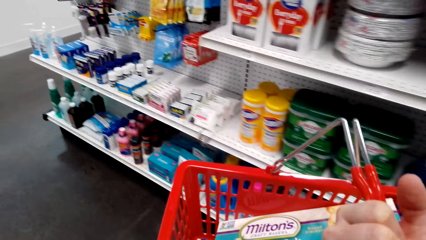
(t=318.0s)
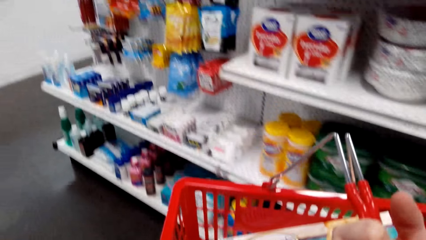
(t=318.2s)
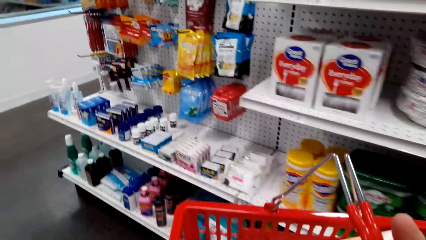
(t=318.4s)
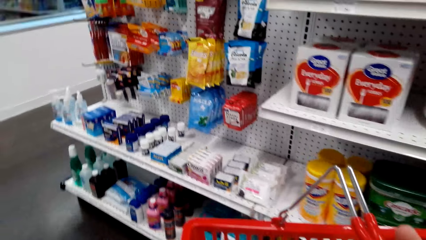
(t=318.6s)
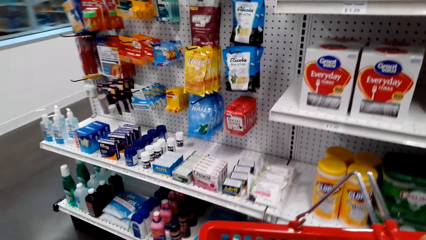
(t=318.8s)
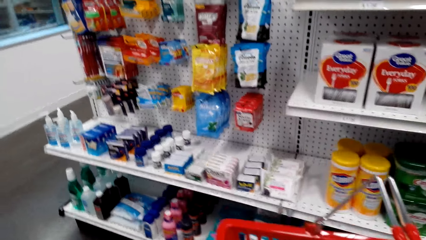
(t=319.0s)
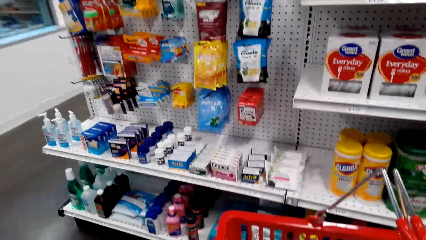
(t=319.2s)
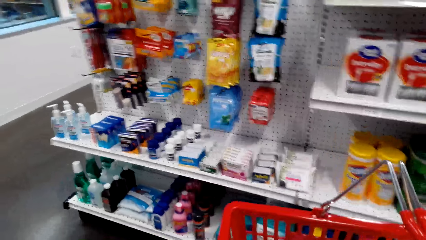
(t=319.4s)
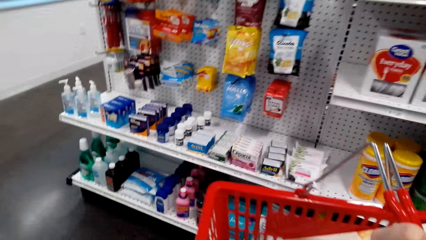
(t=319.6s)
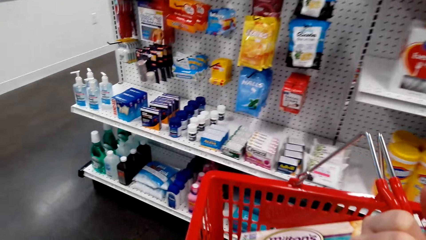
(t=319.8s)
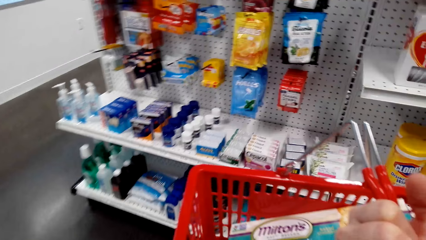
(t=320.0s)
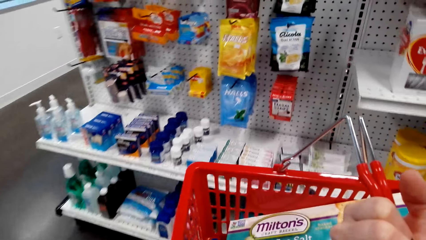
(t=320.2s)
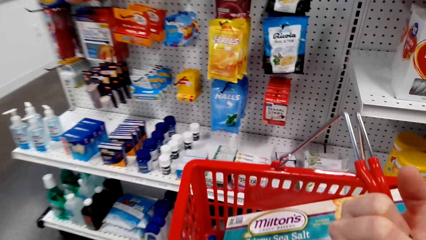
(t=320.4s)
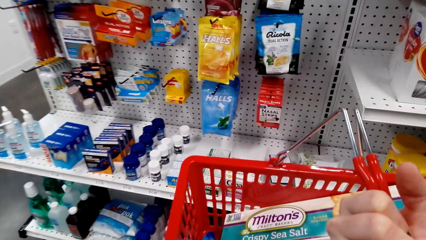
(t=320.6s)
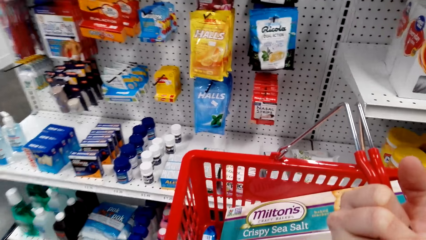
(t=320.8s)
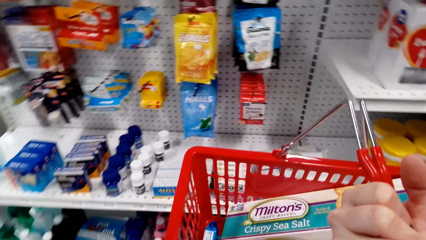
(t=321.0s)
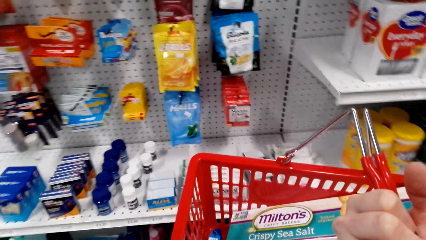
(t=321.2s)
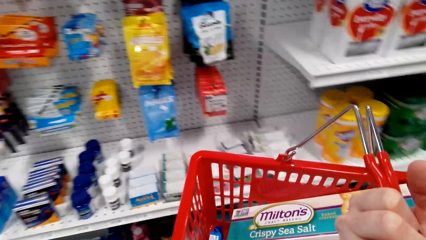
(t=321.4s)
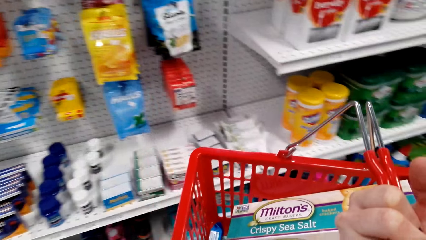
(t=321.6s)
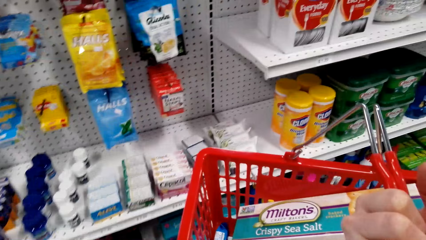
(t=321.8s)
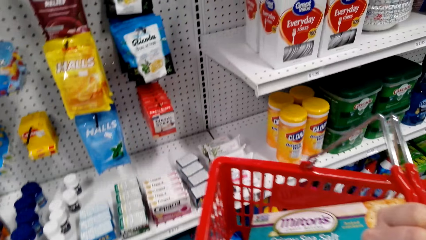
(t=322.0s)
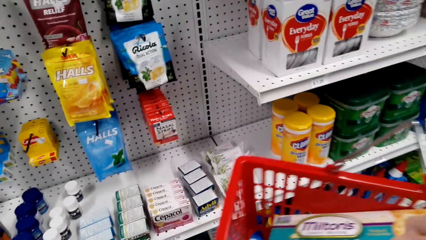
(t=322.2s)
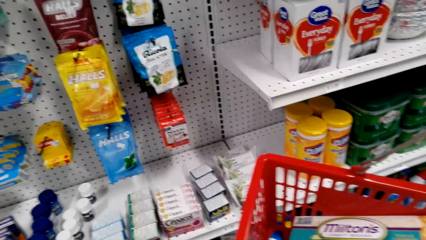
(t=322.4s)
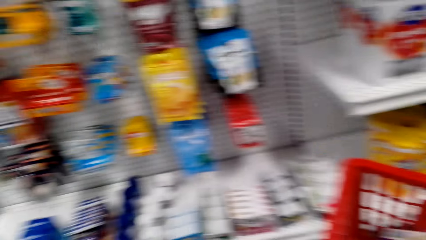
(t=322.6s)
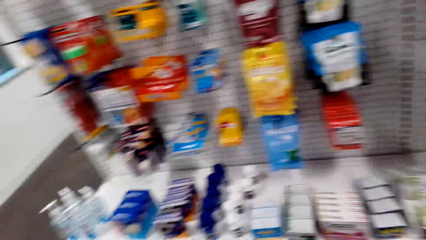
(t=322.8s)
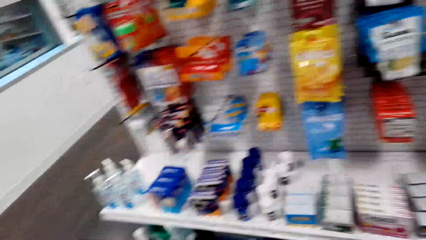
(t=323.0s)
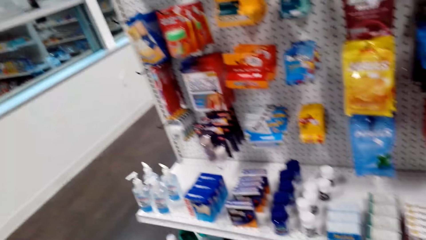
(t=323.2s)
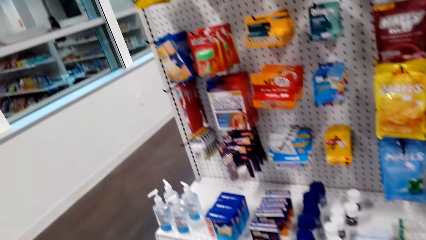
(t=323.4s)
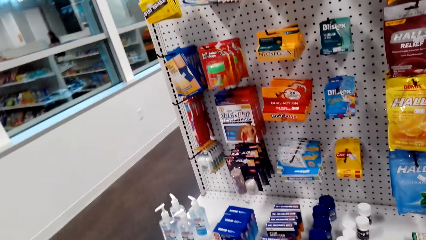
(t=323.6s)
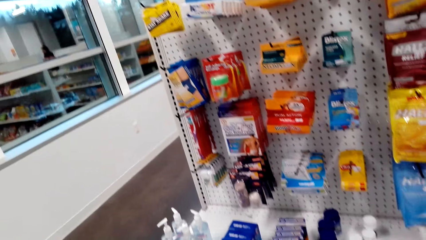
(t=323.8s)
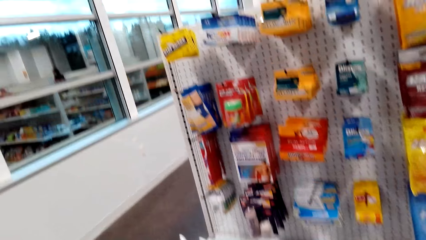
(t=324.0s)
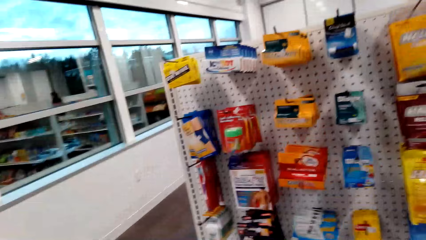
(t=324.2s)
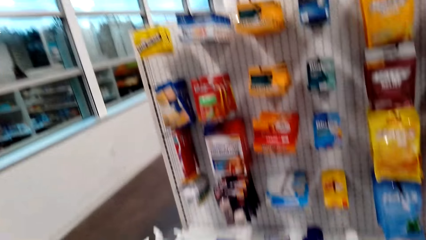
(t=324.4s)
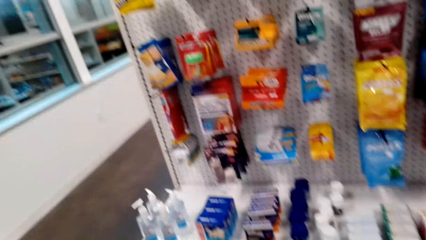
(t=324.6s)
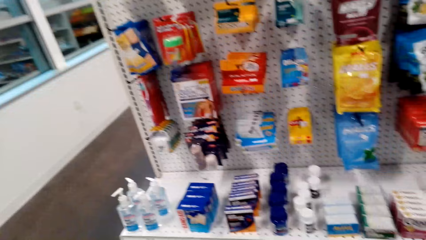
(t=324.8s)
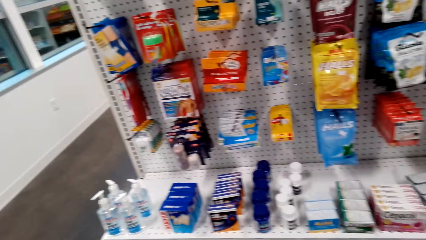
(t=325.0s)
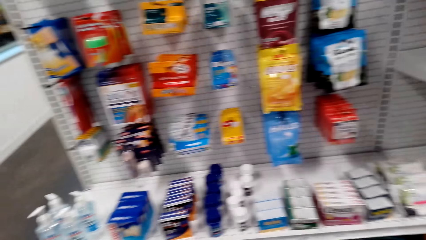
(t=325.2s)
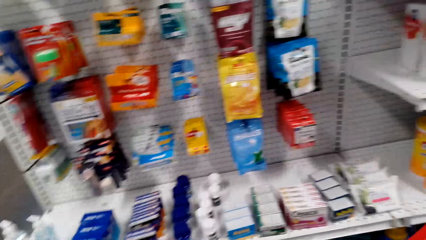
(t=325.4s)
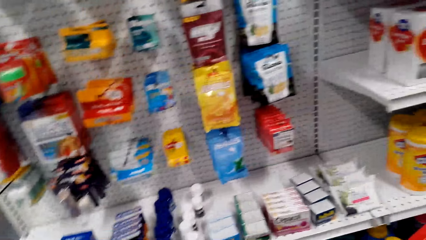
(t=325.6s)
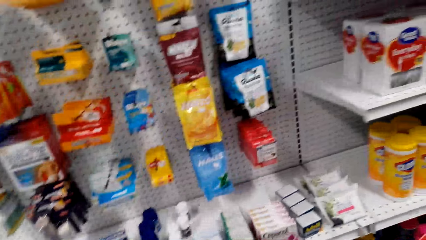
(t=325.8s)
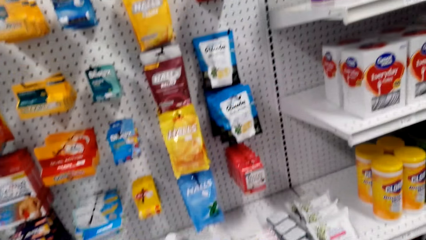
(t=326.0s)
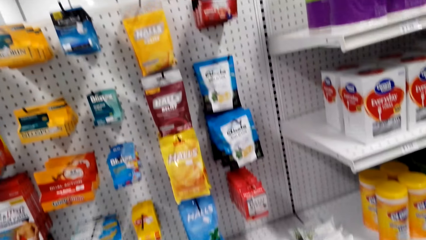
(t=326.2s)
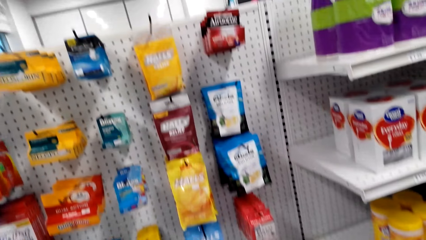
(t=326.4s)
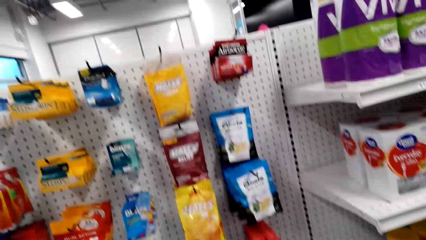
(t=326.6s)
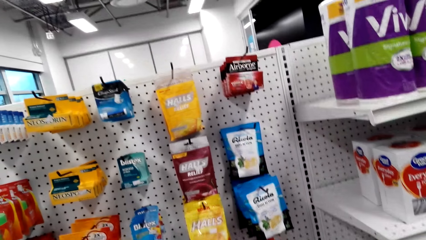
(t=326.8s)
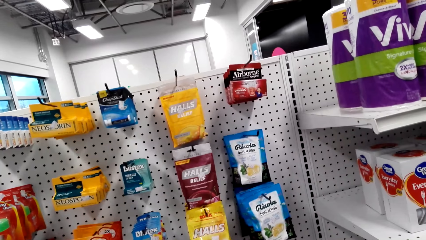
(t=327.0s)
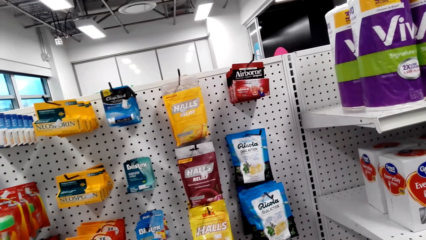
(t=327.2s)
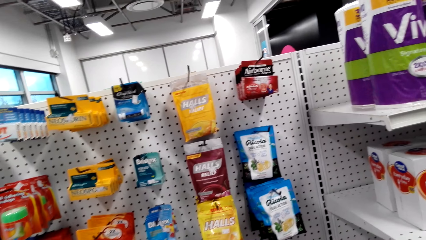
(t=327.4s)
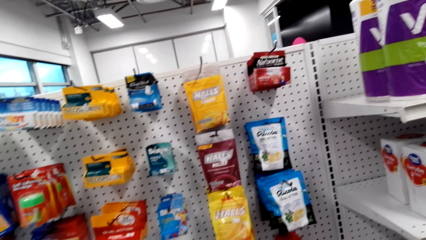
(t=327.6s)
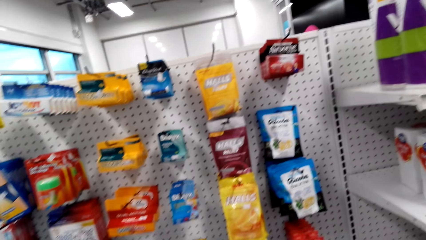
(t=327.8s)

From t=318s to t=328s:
The camera wearer walks around. They look around.

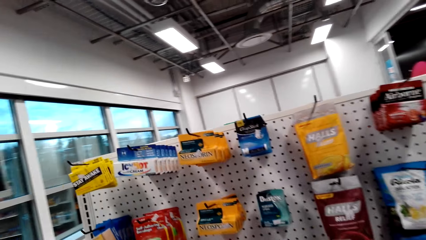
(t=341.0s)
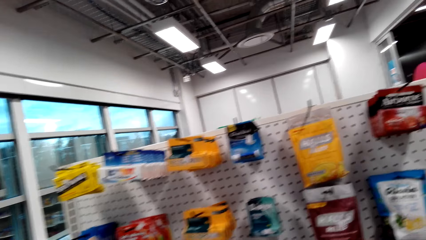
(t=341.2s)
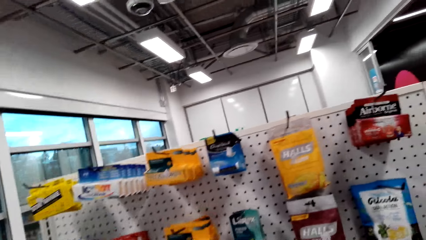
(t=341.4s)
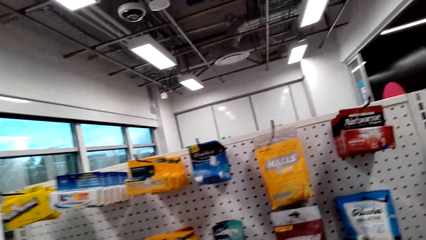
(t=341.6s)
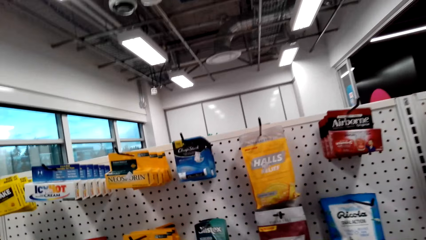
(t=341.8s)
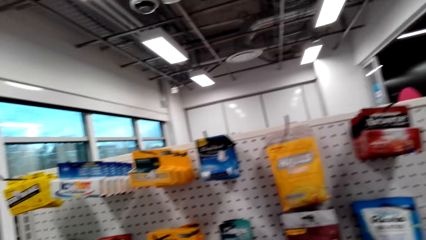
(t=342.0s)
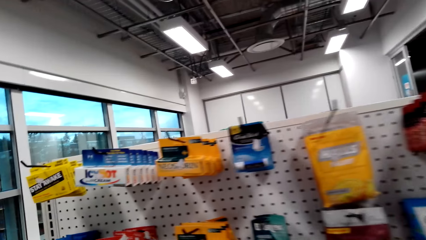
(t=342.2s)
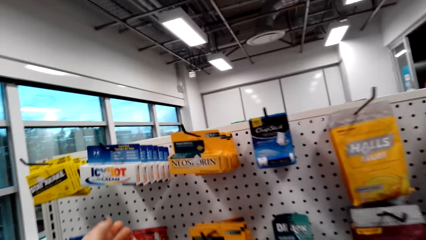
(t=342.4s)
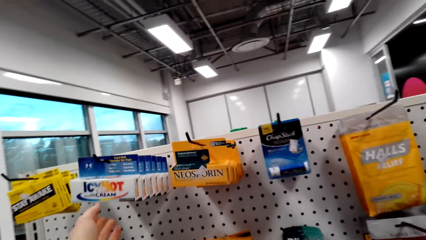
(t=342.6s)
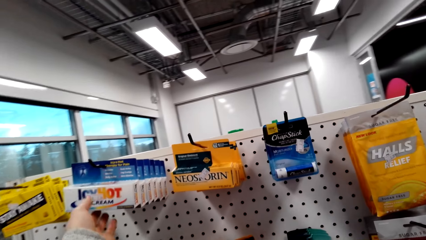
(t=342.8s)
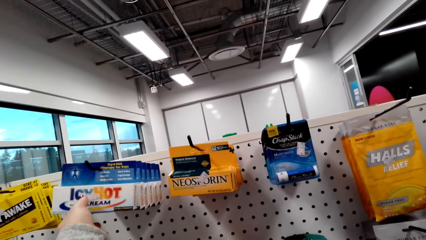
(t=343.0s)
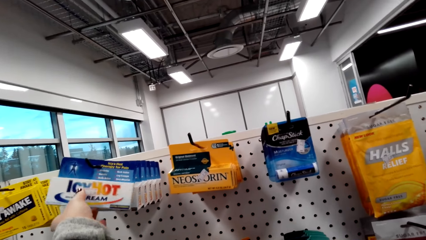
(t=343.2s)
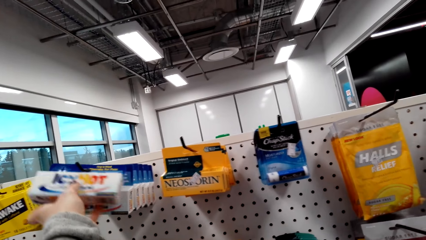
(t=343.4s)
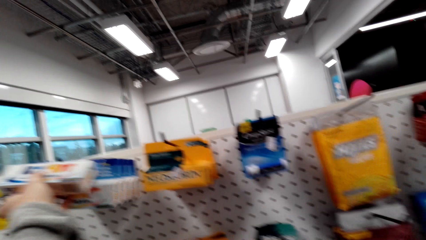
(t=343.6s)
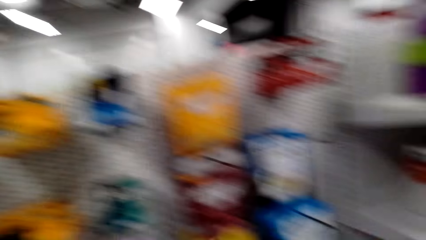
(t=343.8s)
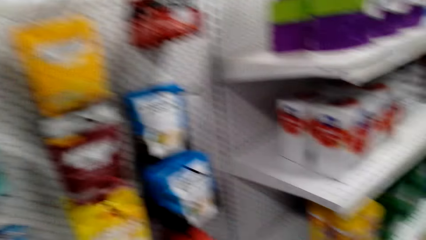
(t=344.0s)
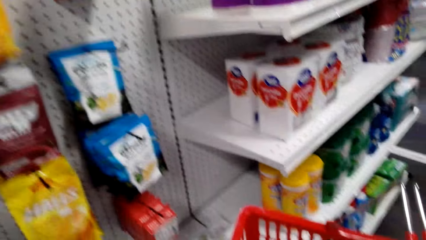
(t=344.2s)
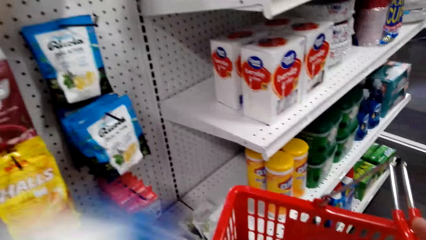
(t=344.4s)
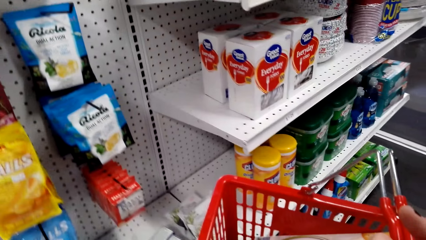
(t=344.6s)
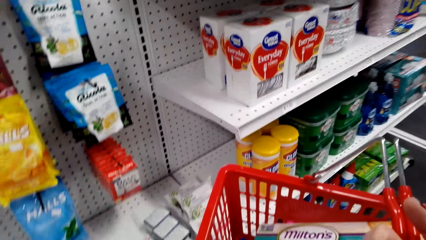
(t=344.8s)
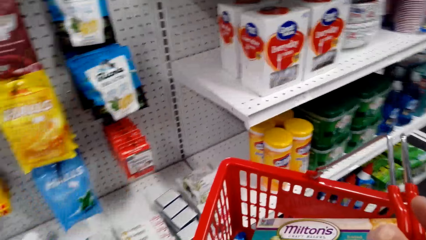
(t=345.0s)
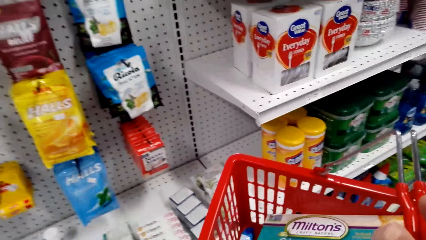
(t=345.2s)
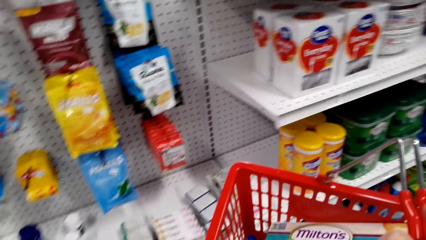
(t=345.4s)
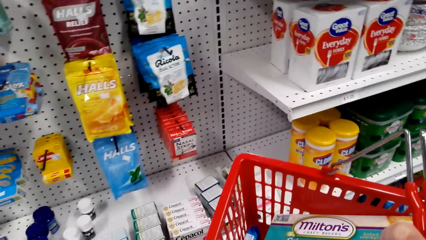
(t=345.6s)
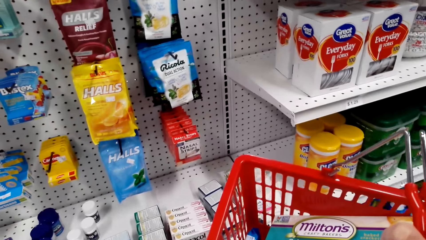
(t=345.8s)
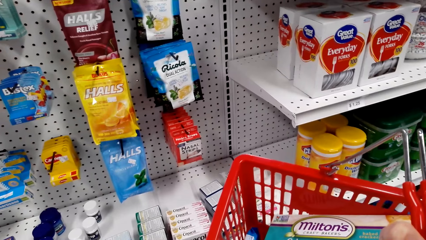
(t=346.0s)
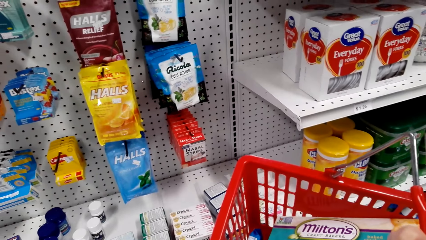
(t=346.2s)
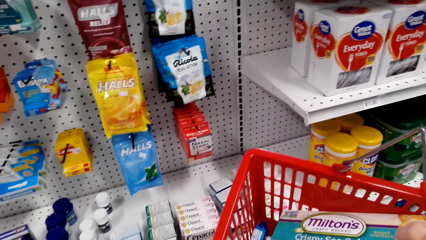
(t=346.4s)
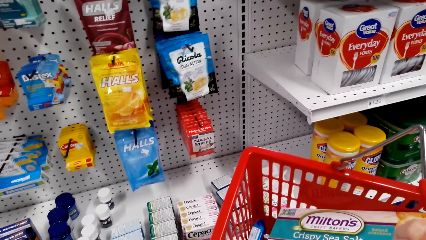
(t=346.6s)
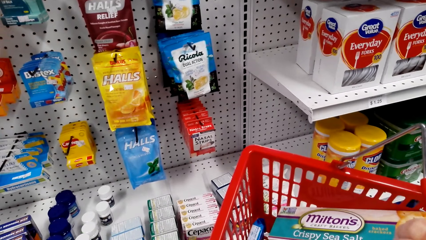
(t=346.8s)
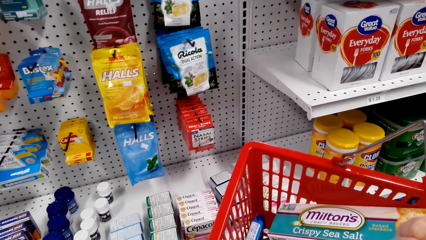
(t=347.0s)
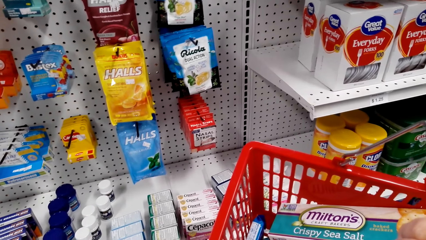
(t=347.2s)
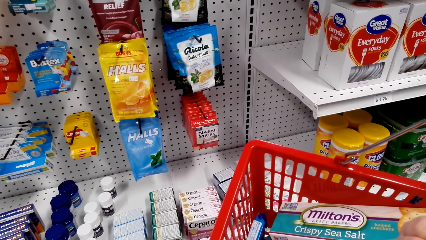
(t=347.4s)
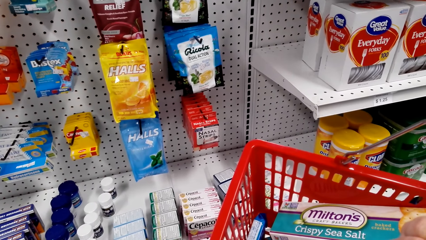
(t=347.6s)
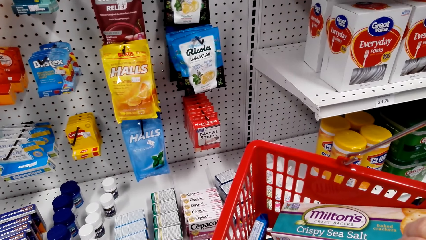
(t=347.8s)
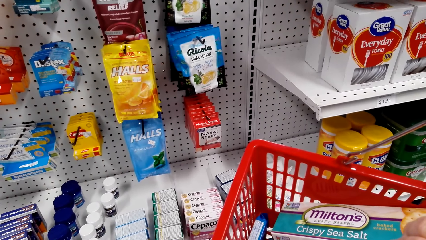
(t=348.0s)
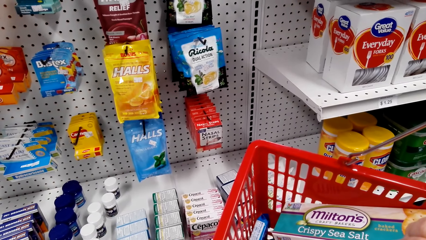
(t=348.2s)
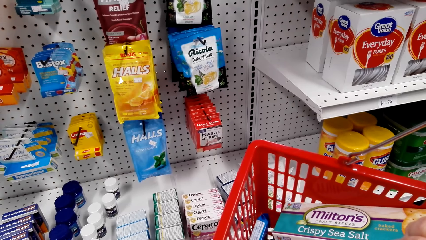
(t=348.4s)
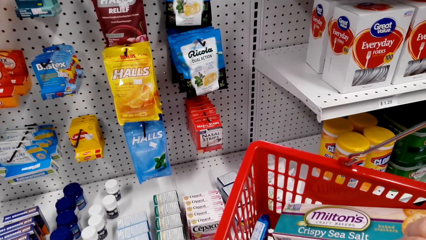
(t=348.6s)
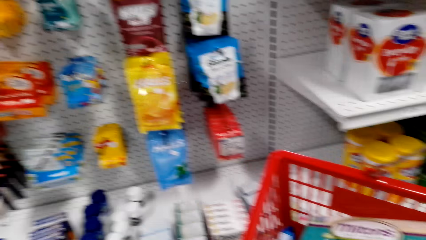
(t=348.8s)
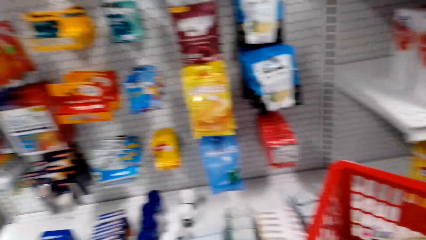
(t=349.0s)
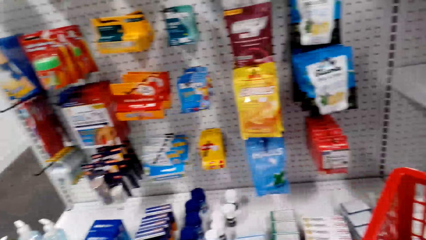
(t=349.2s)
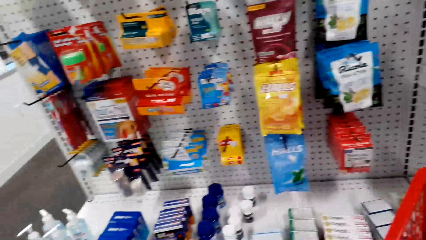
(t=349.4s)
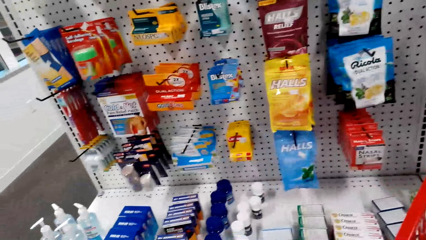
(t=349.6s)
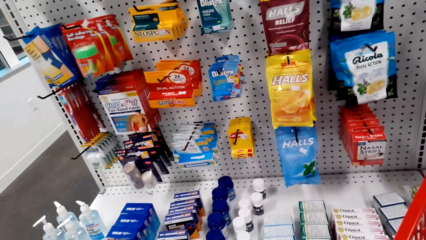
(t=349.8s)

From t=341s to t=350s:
The camera wearer picks a pack of Icy Hot. They look around.
